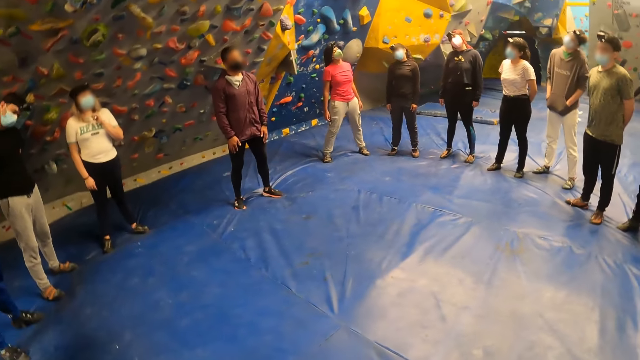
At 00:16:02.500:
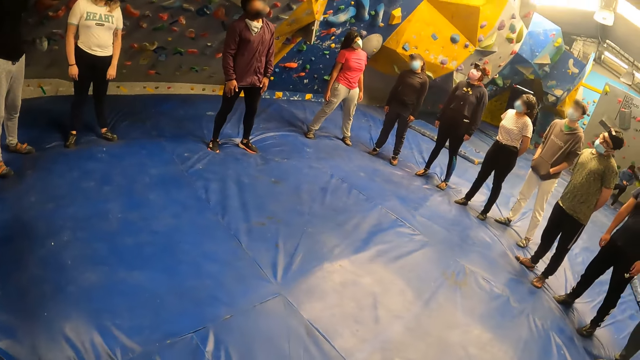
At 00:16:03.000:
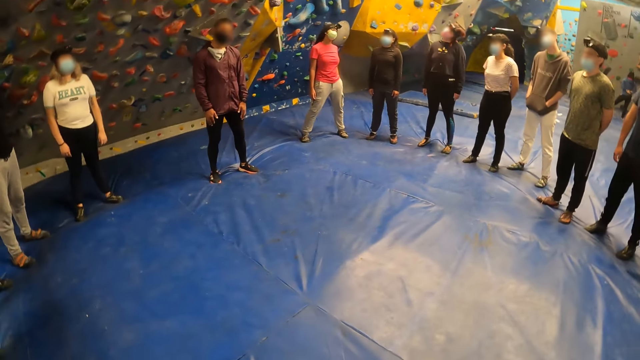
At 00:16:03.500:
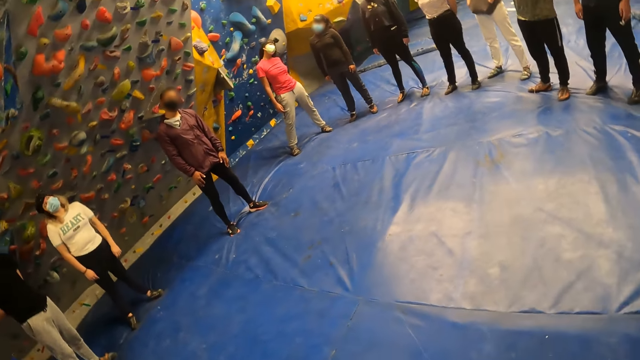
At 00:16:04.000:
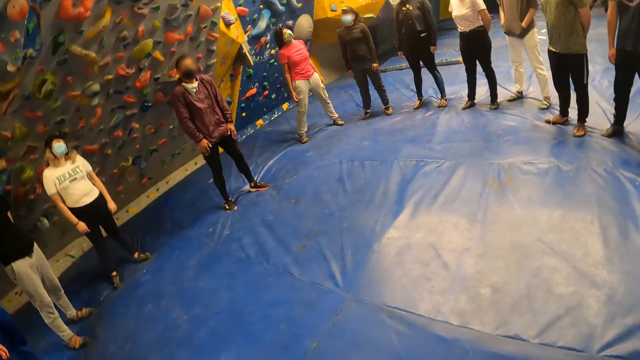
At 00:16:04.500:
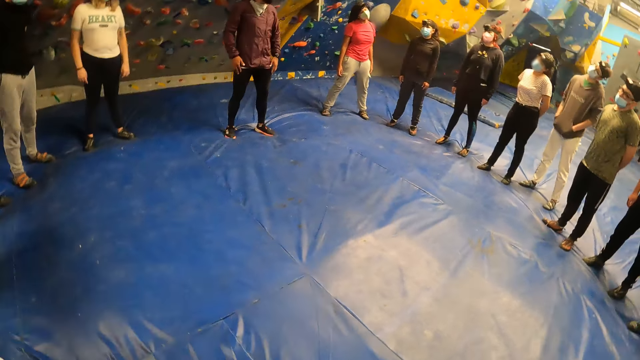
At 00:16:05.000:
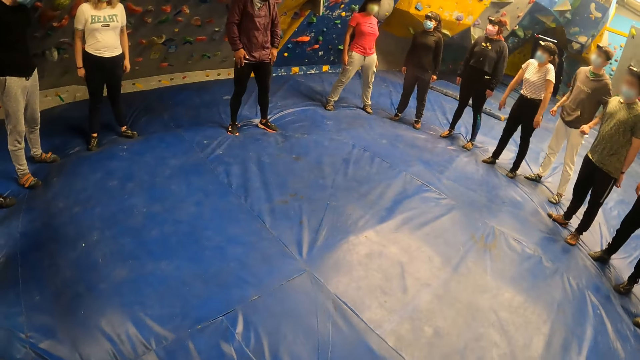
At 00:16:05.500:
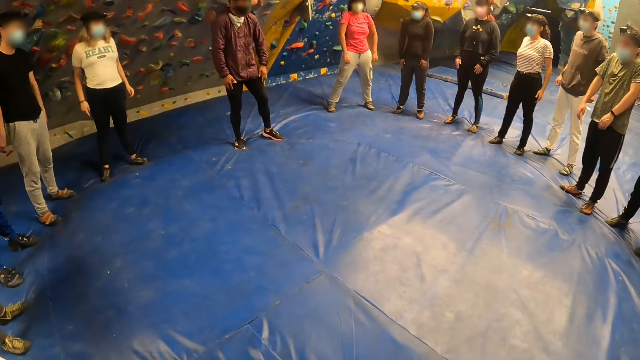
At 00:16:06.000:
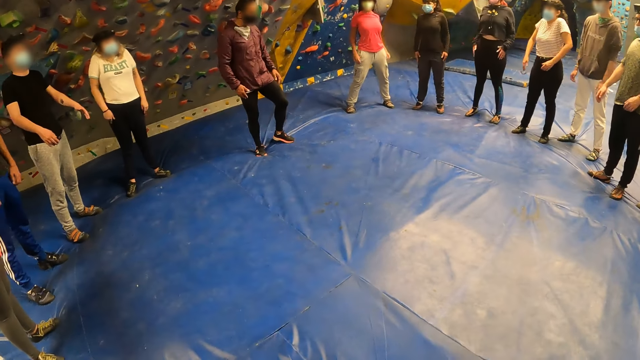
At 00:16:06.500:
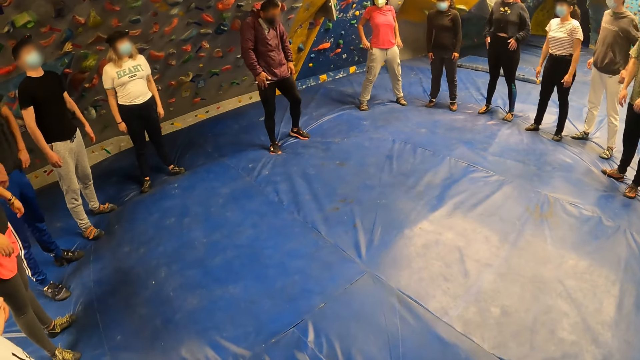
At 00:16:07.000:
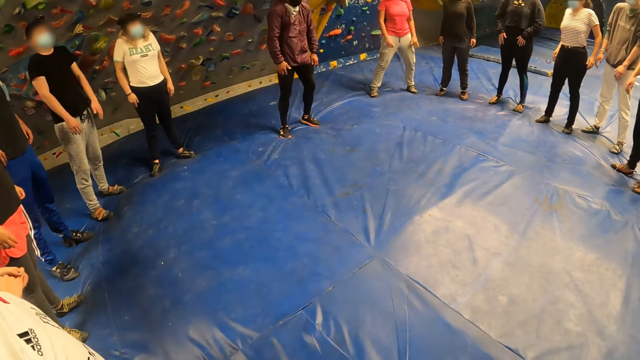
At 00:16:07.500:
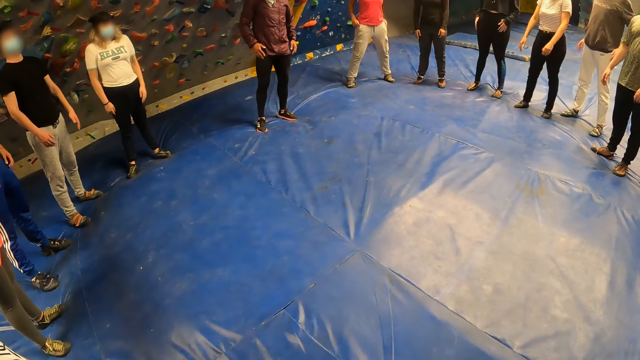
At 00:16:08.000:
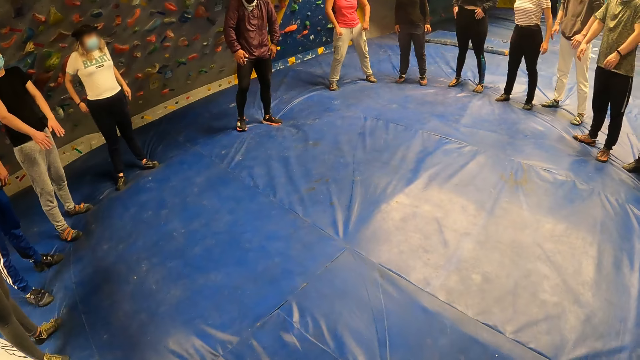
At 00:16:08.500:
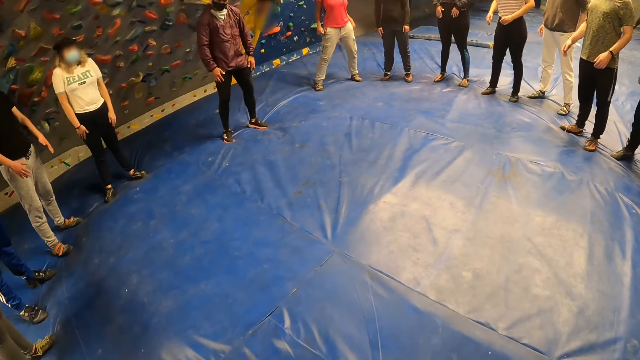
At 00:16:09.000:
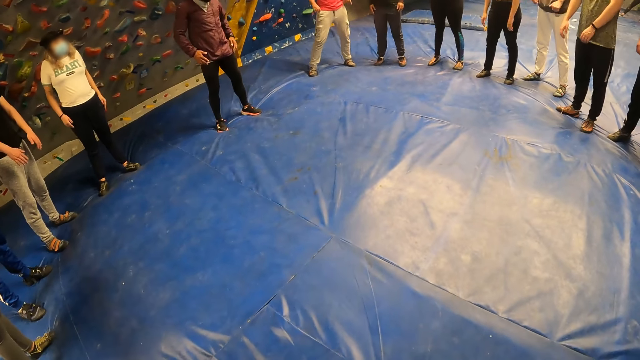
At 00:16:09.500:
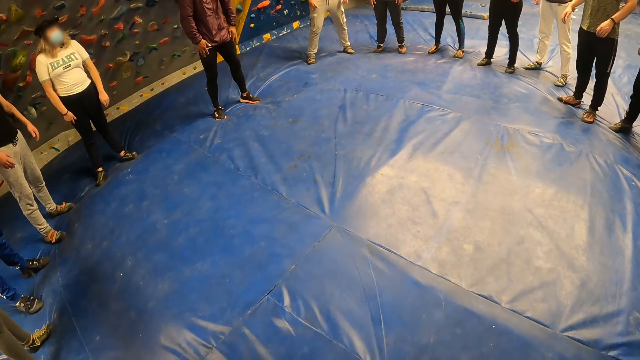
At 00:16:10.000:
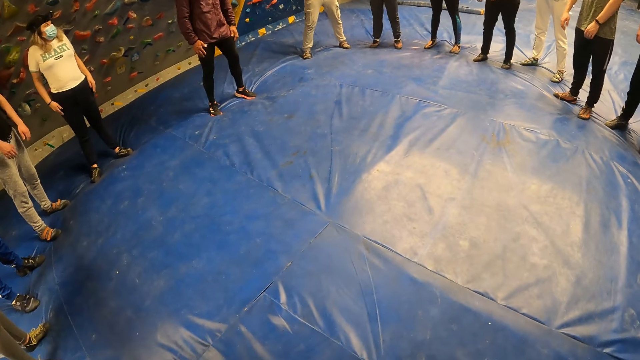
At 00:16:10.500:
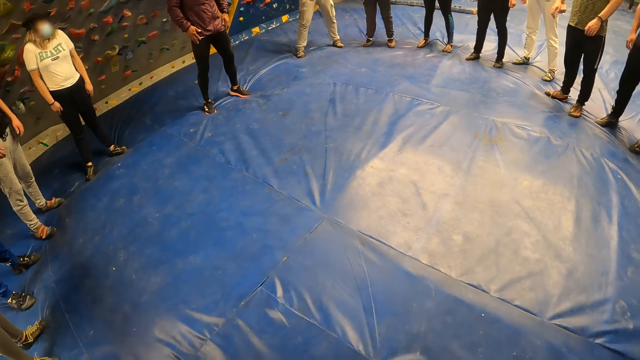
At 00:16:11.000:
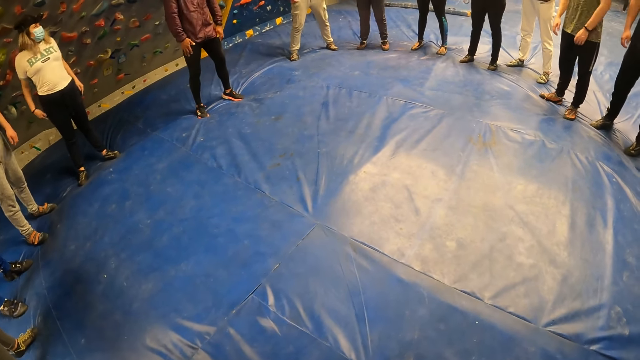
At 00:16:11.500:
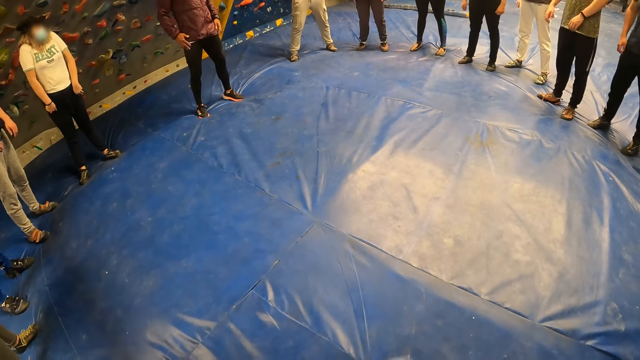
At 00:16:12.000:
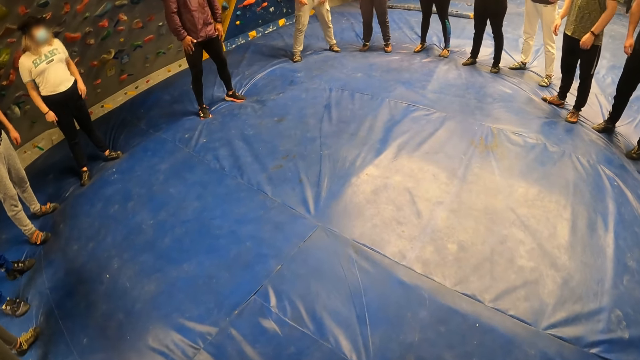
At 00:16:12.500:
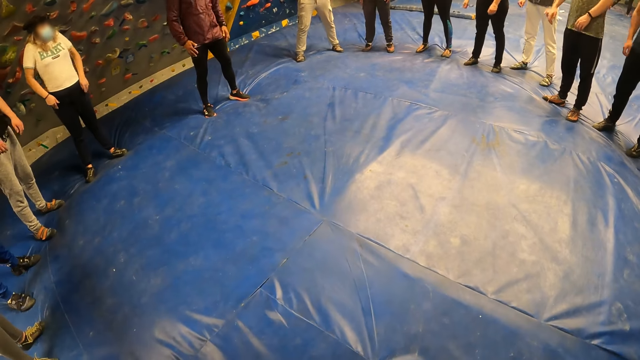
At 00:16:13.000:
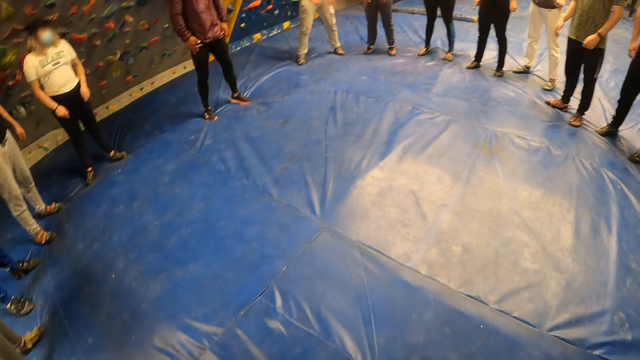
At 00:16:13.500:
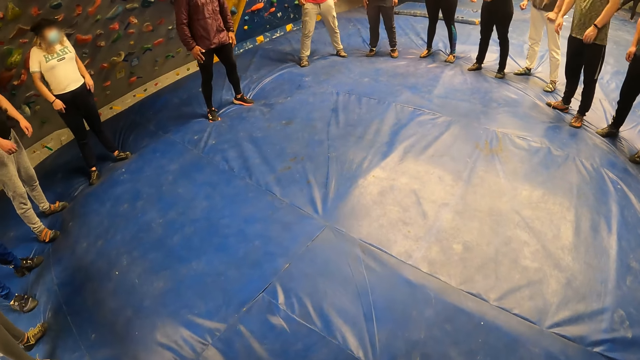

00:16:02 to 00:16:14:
The instructor exercises his shoulders. The other participants exercise their shoulders.

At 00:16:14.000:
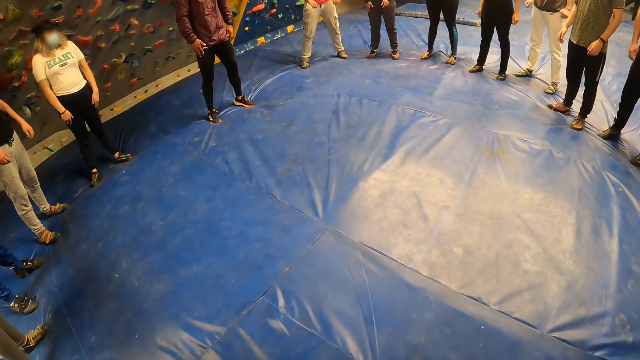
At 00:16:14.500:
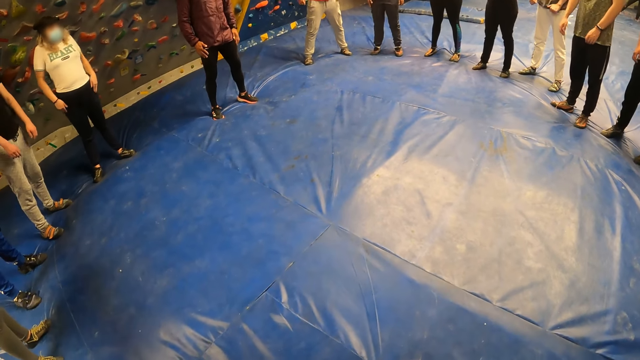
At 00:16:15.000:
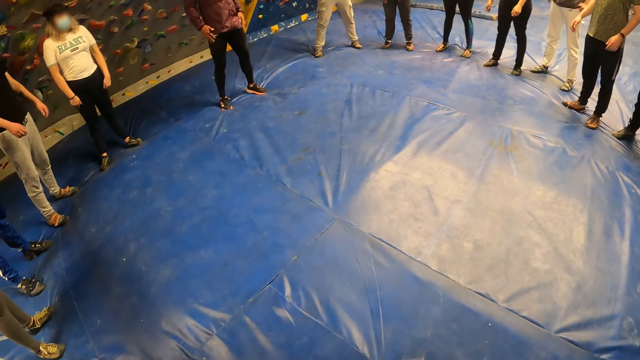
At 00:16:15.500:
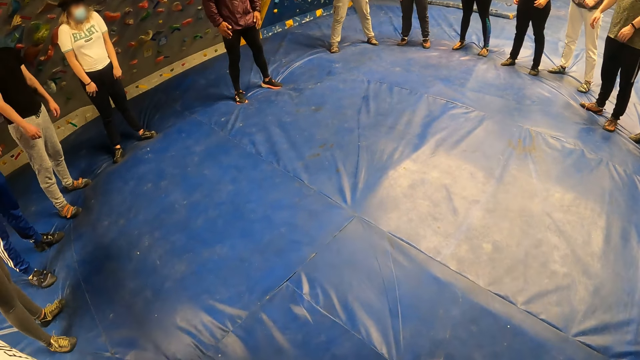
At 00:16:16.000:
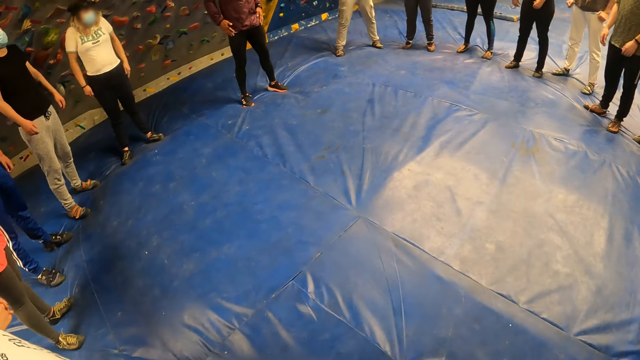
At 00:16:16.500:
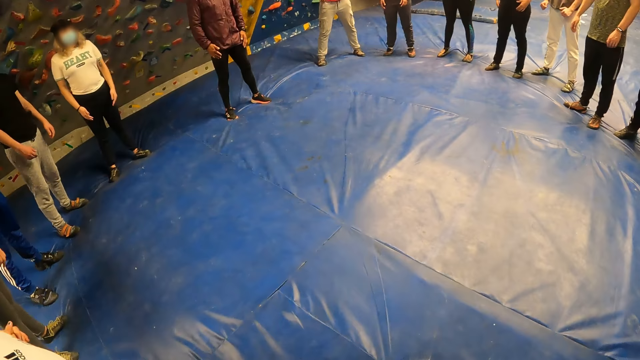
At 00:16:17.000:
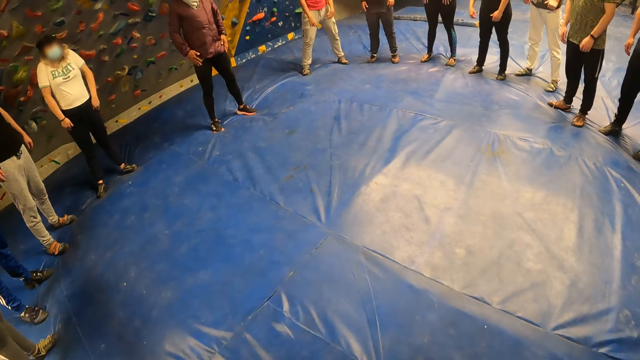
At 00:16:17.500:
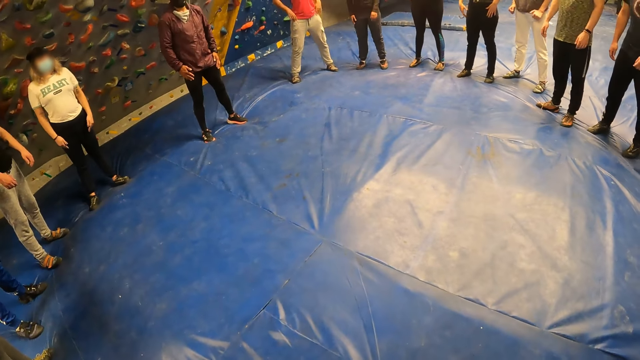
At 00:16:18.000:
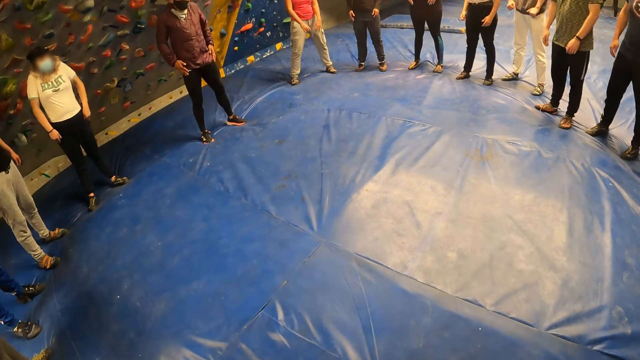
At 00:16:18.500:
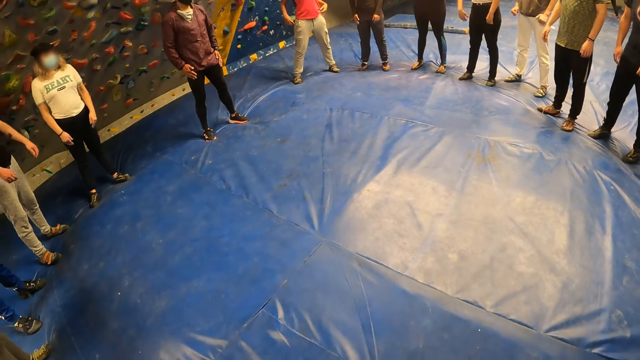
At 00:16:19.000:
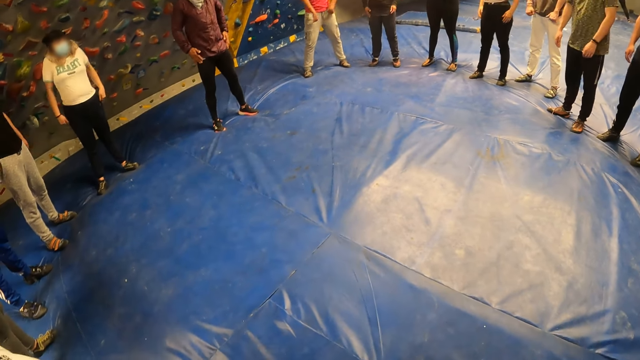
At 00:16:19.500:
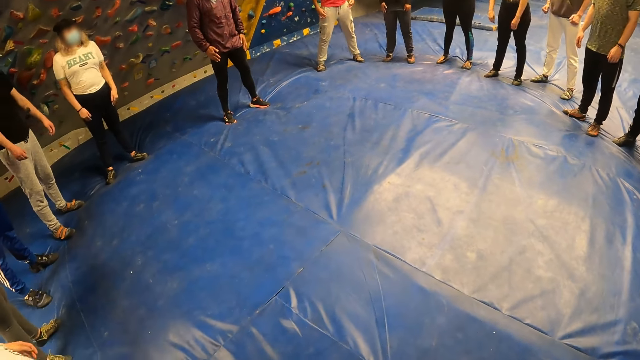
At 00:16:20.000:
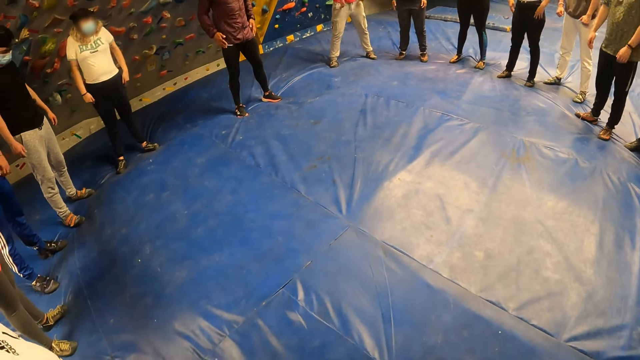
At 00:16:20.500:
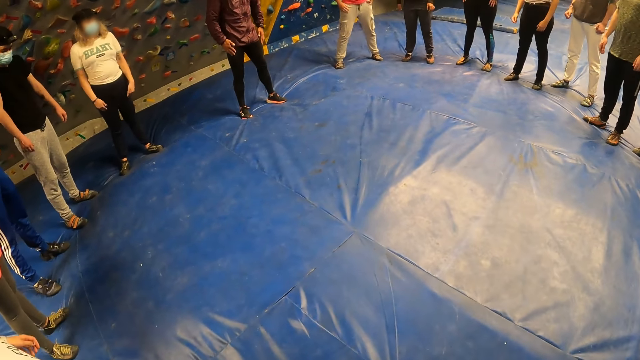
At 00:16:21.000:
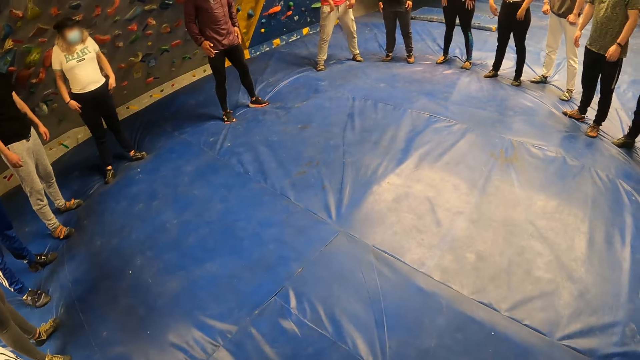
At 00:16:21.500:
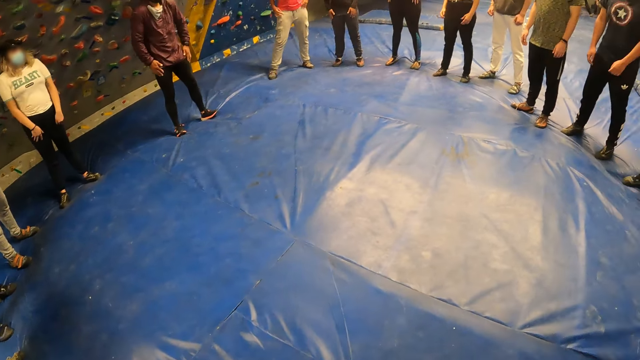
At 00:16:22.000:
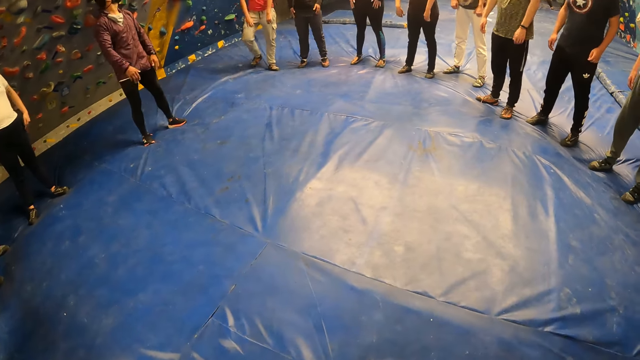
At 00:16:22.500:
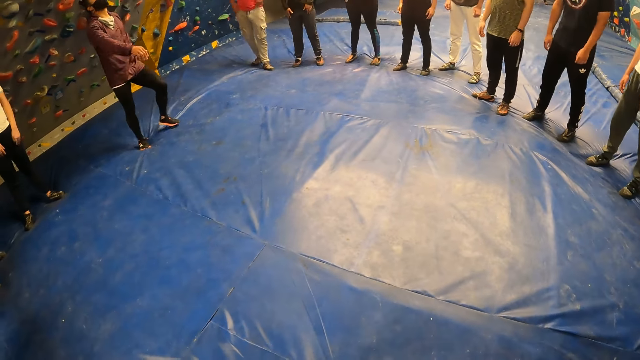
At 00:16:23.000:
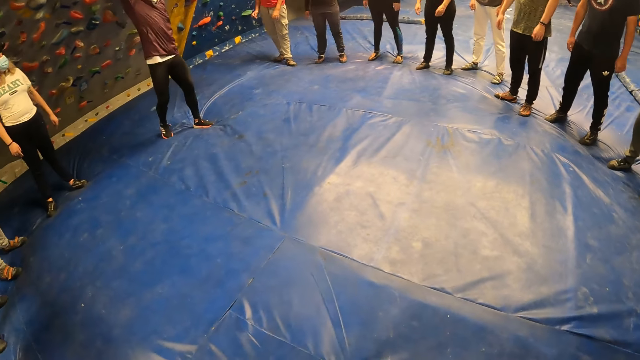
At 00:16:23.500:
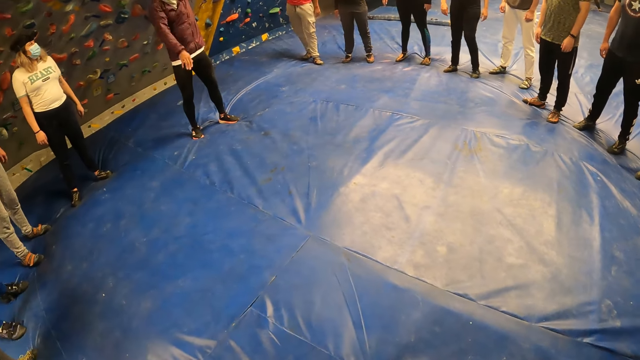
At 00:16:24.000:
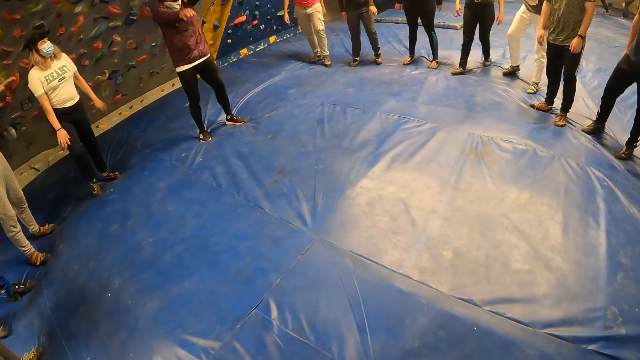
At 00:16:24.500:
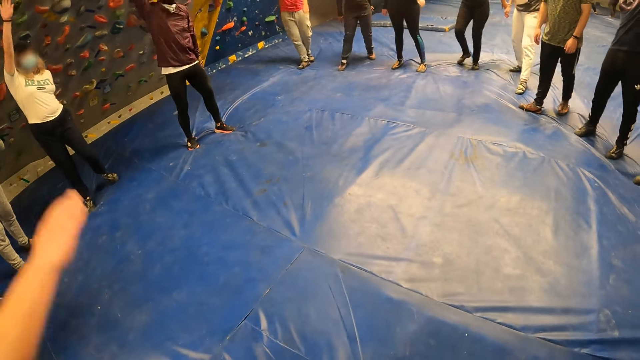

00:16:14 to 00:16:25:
The instructor exercises his arms. The other participants exercise their arms. The camera wearer exercises her arms. They raise their hand.
